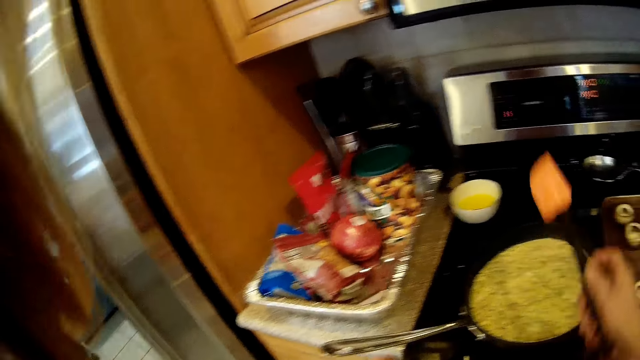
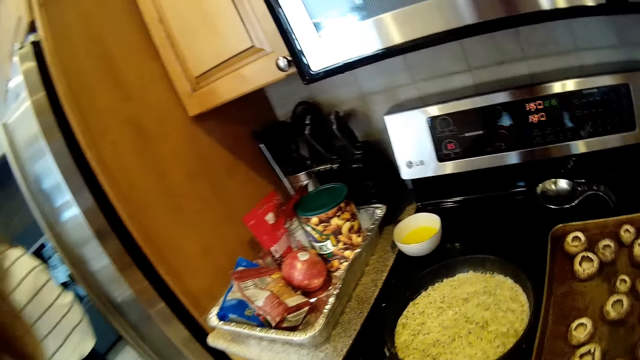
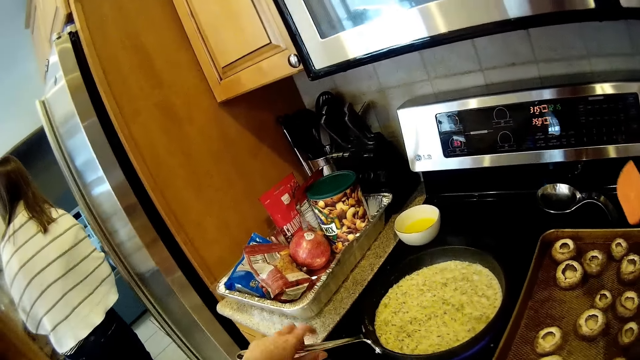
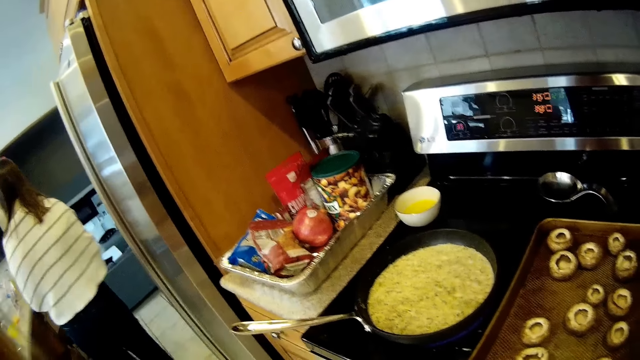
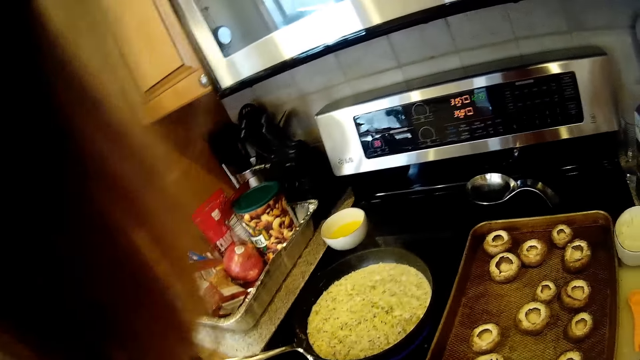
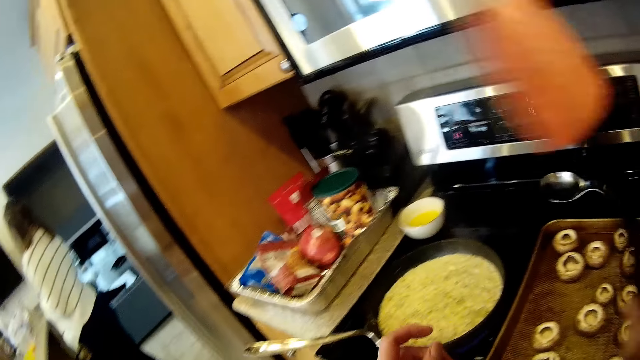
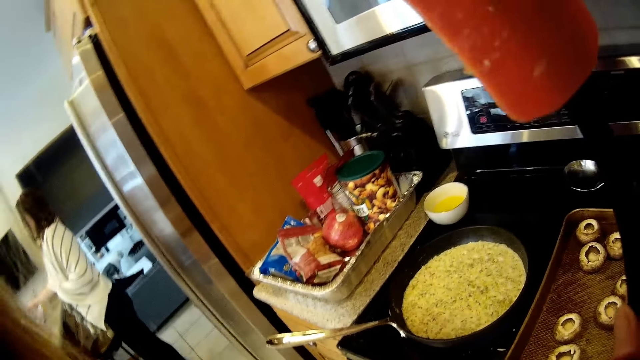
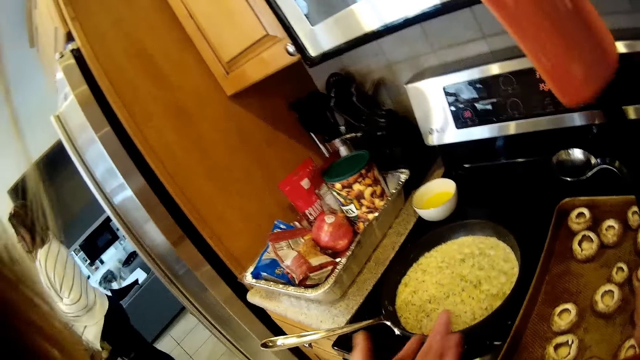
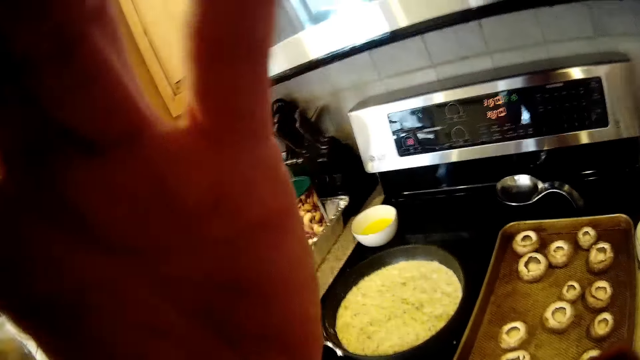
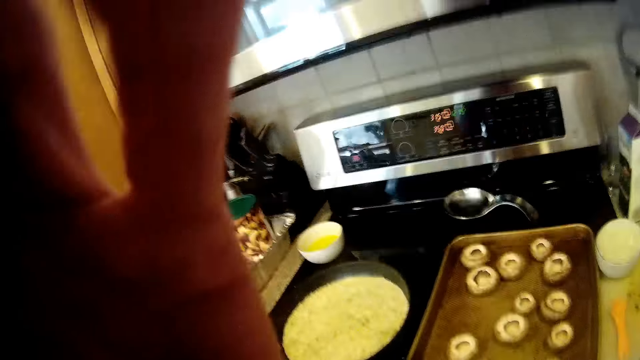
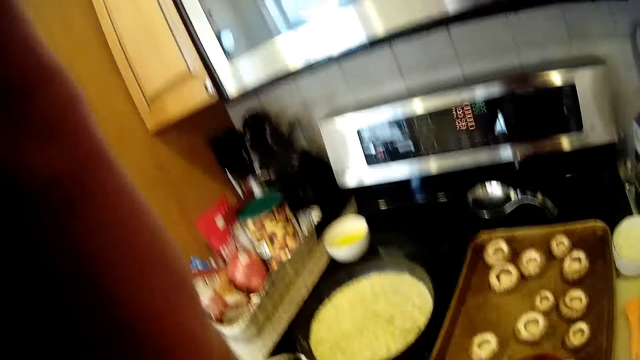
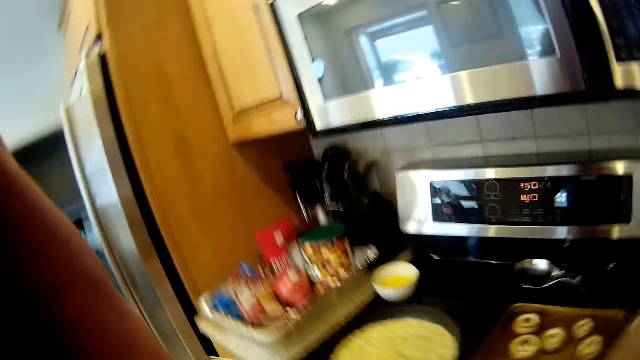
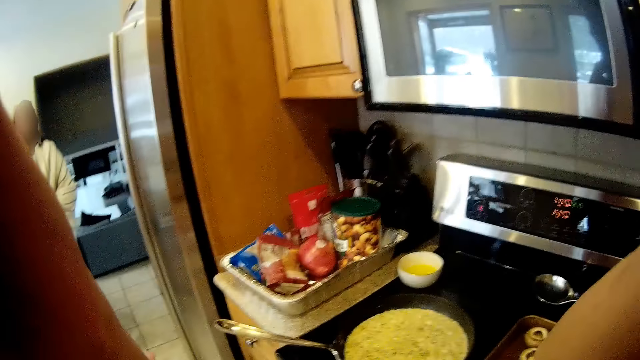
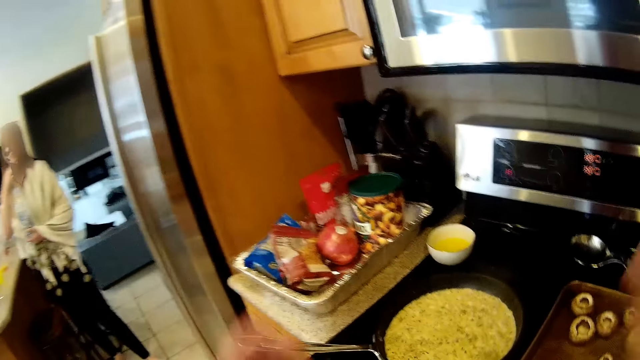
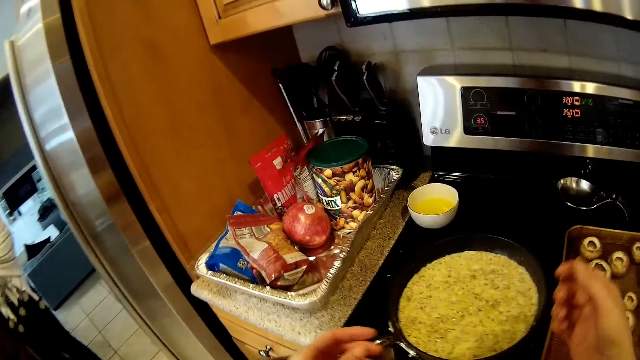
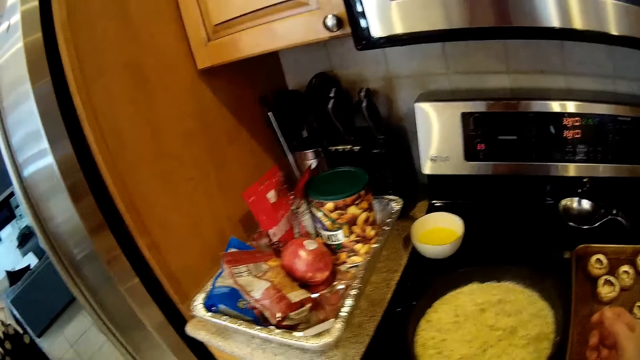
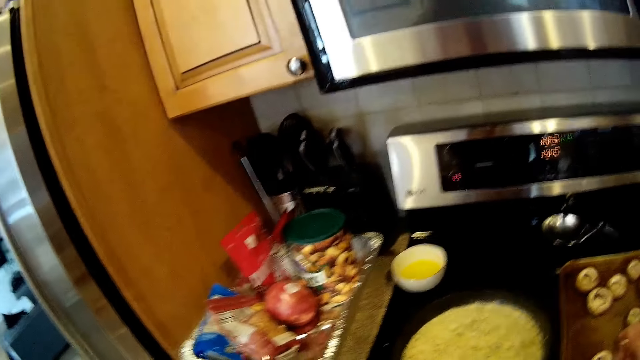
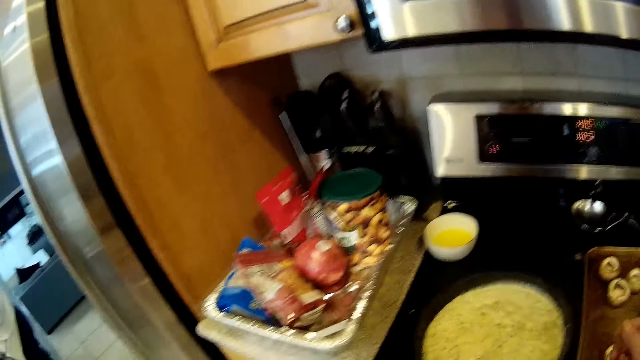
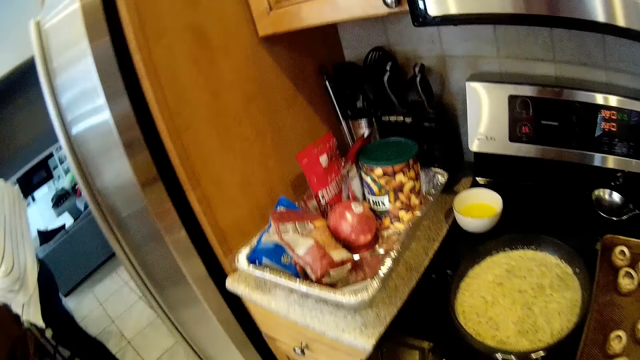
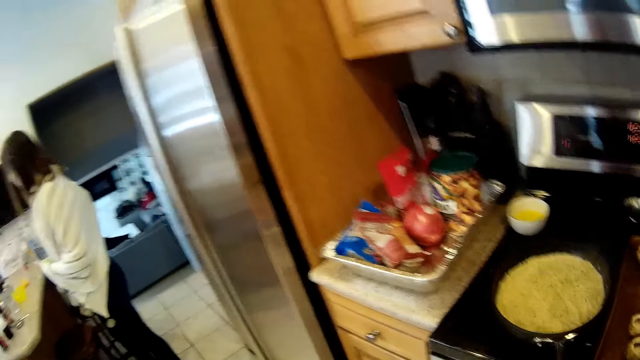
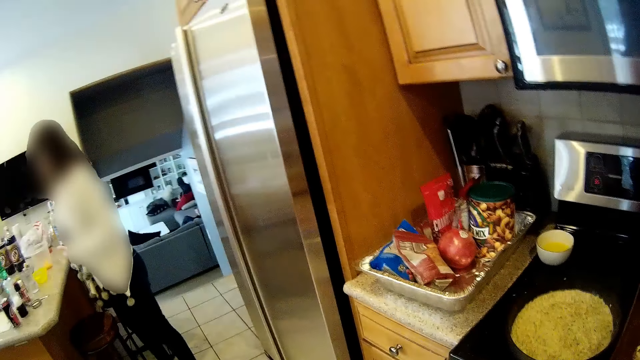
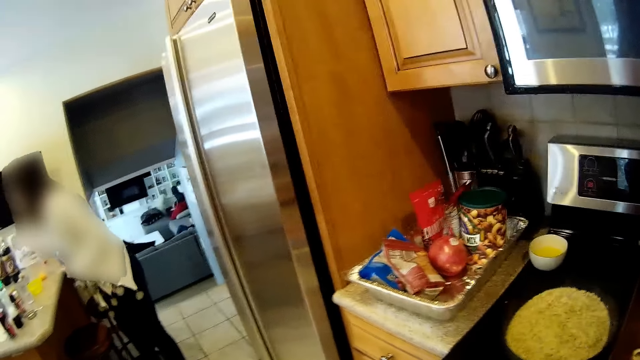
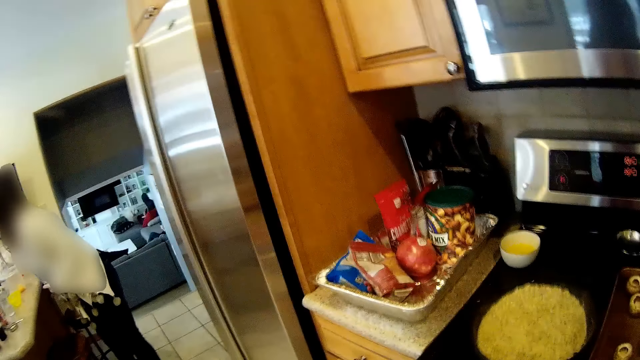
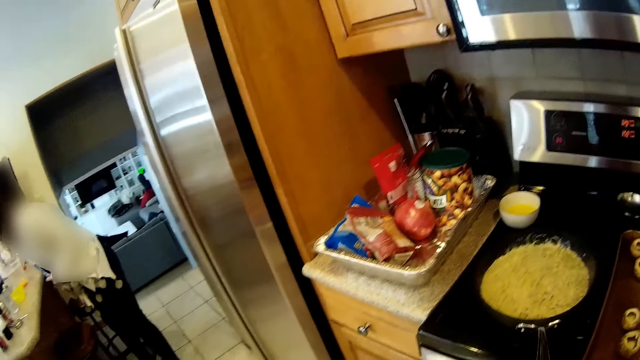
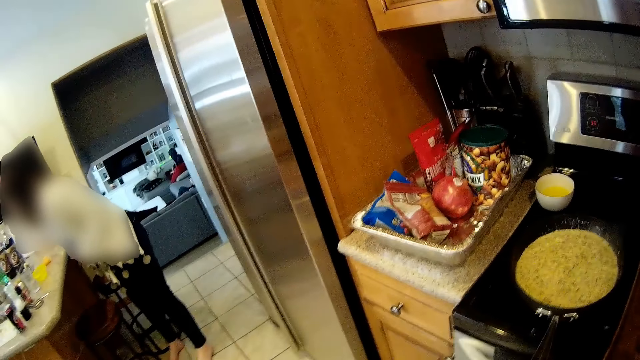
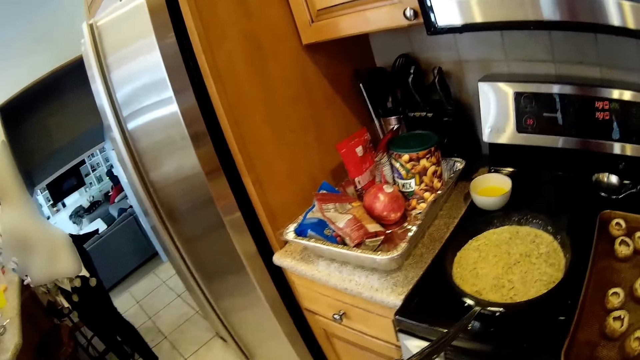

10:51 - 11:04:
A woman walks towards the television. The camera wearer touches her glasses with her hand. She adjusts the camera on the head. She shakes the frypan.

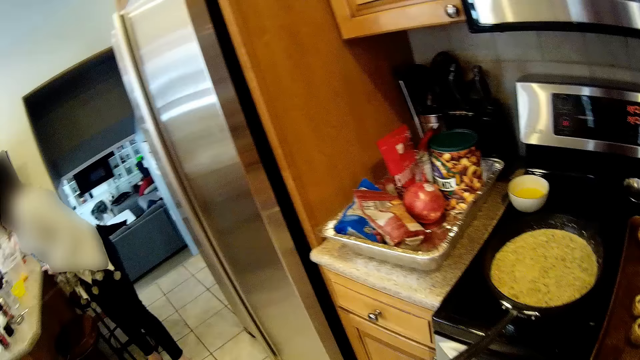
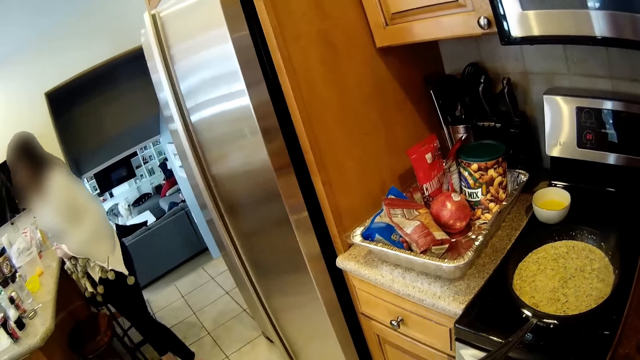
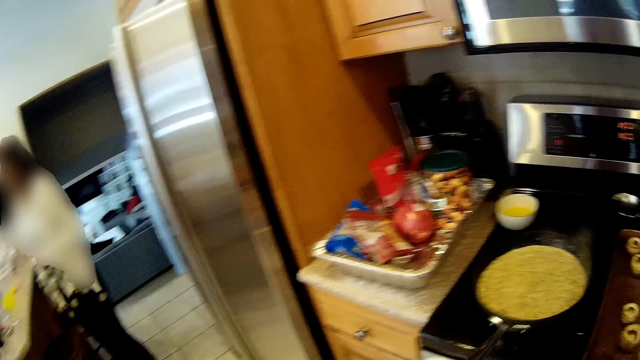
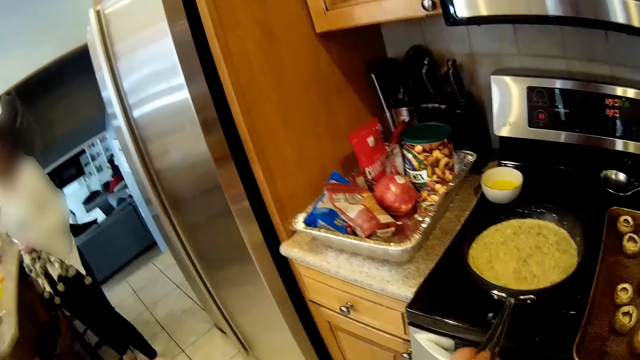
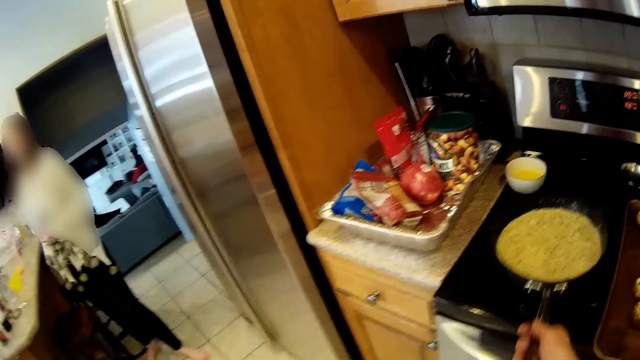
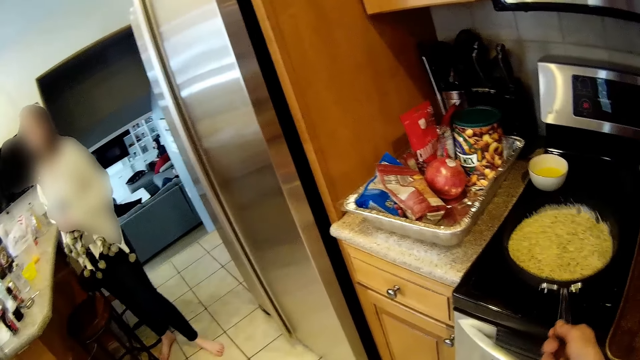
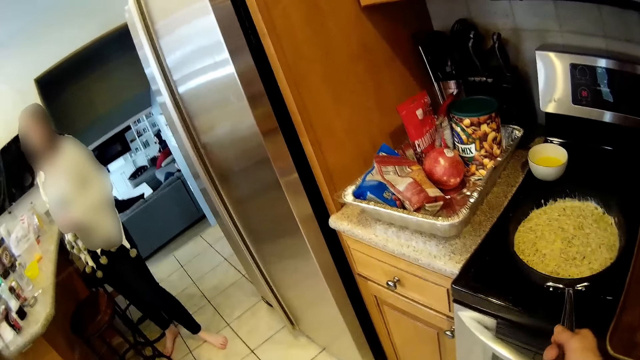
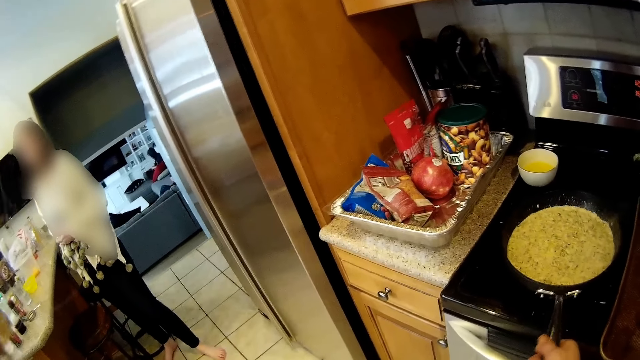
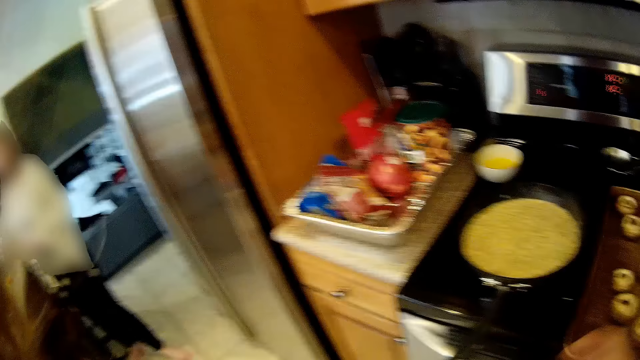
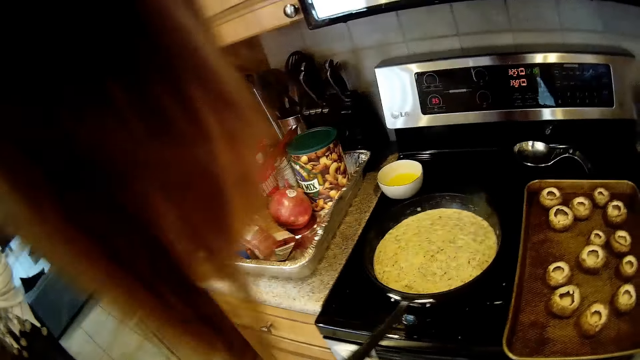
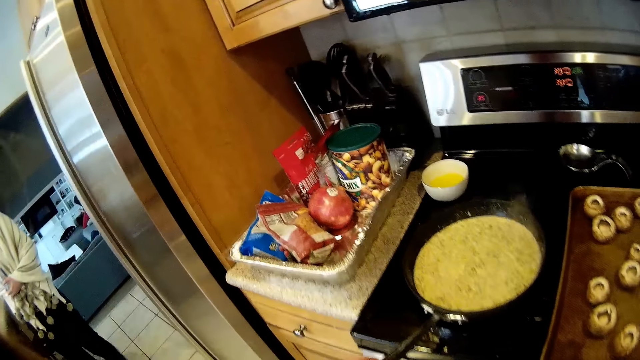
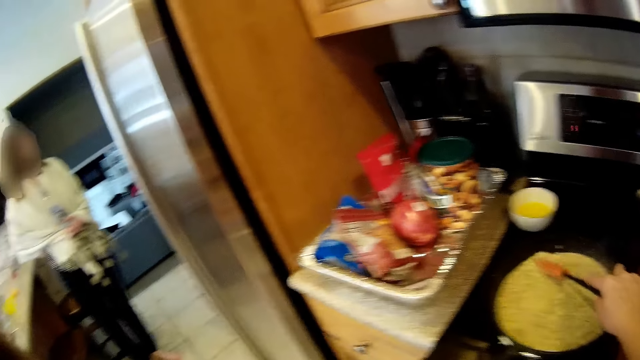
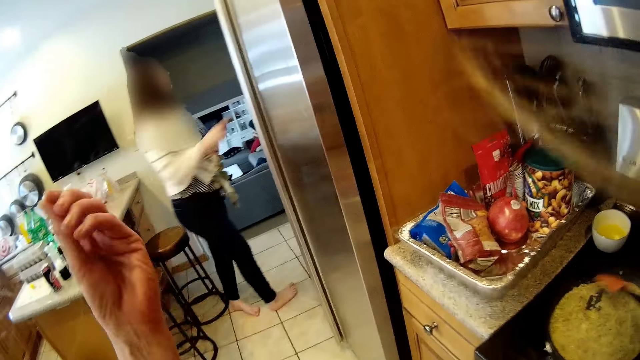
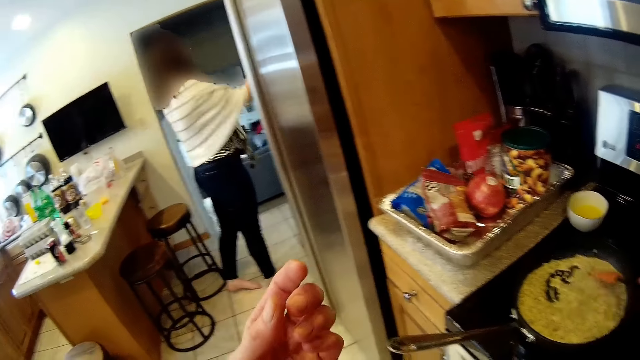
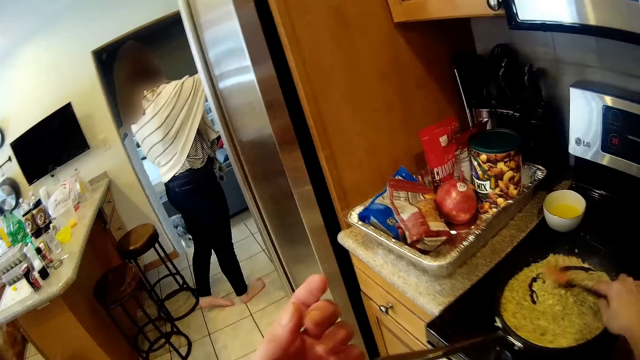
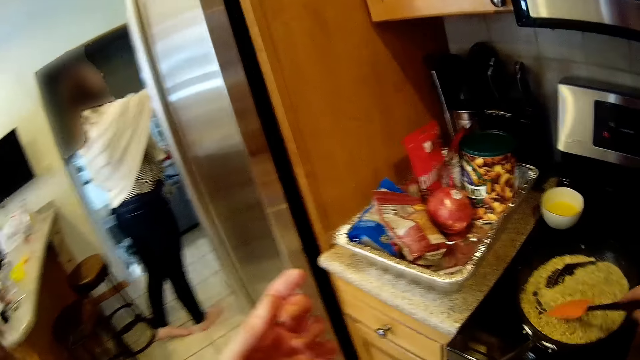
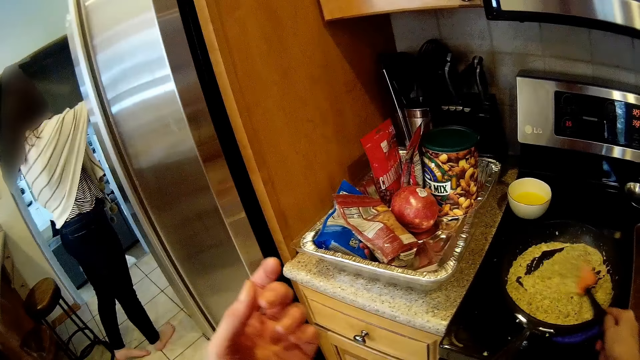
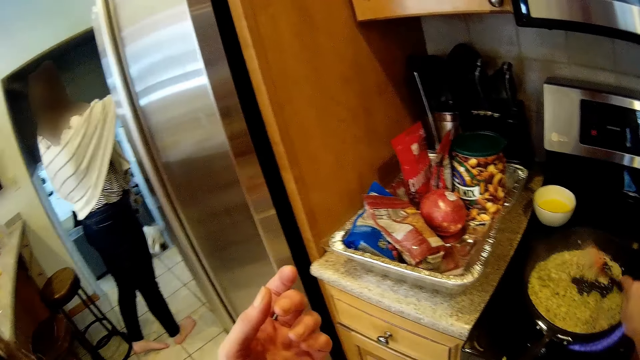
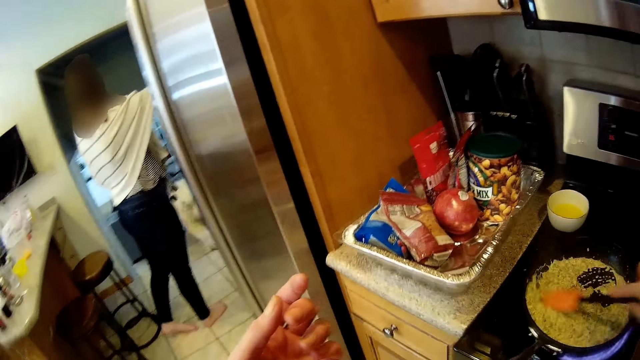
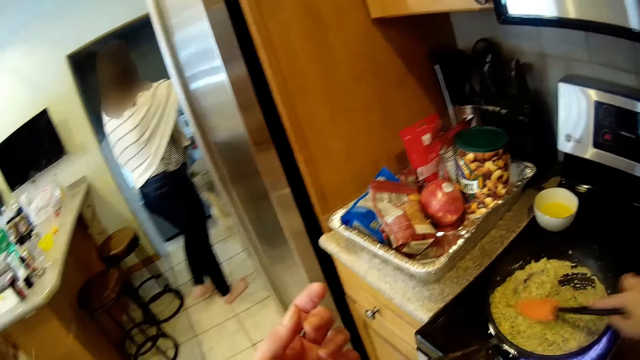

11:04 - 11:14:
The camera wearer stirs the food in the frypan with a spoon or spatula. A woman walks towards the fridge. A dog climbs the stairs.
